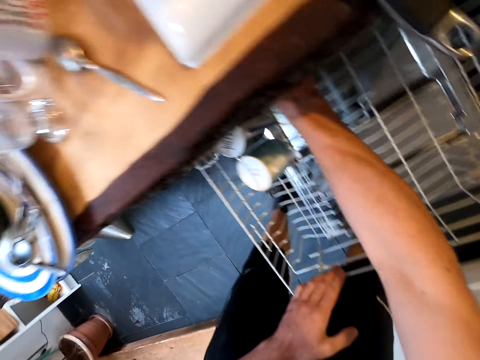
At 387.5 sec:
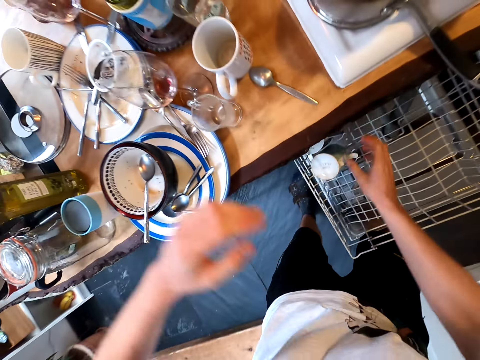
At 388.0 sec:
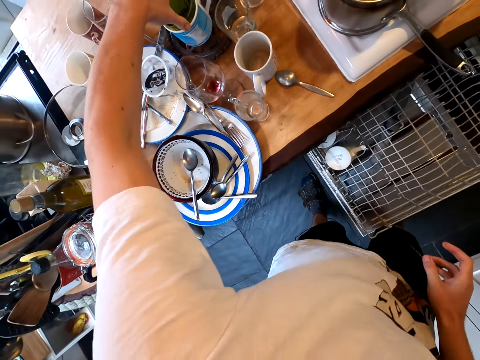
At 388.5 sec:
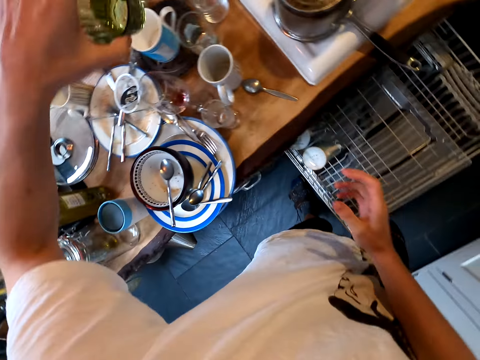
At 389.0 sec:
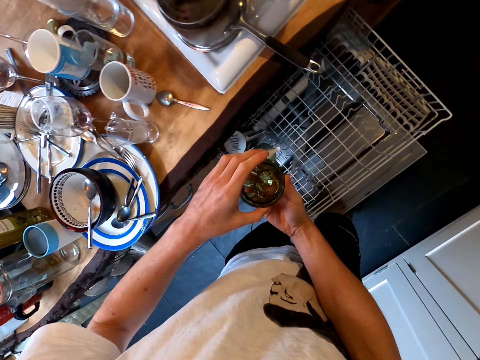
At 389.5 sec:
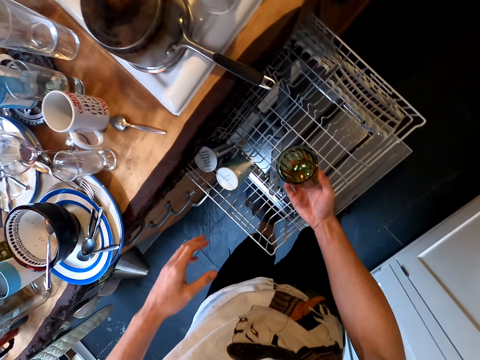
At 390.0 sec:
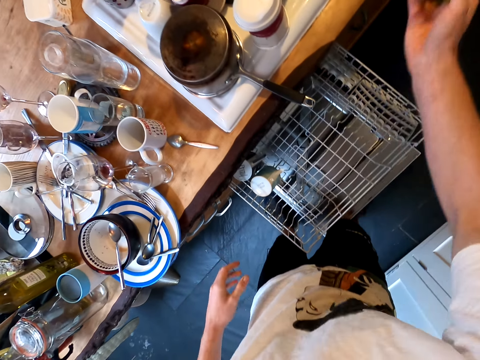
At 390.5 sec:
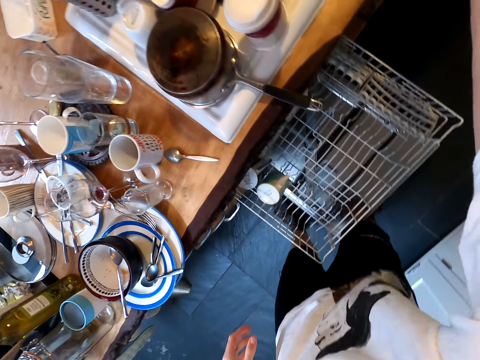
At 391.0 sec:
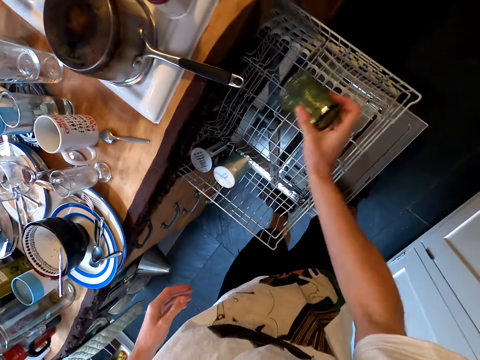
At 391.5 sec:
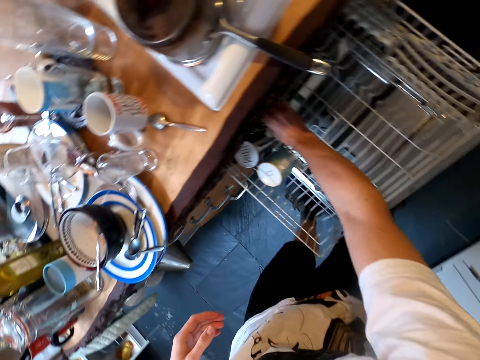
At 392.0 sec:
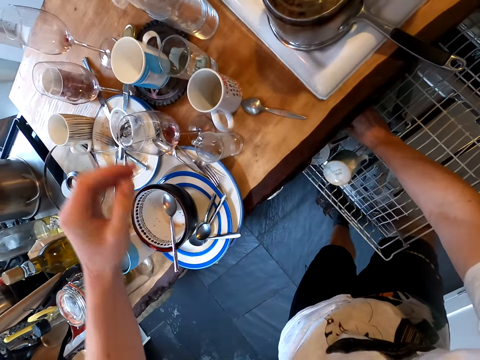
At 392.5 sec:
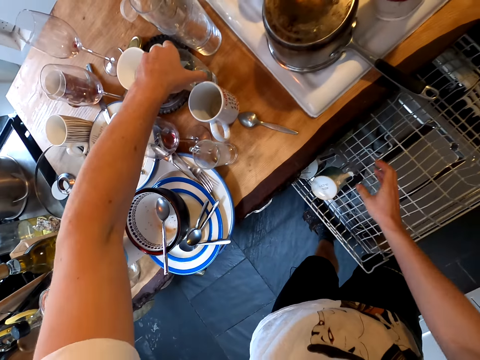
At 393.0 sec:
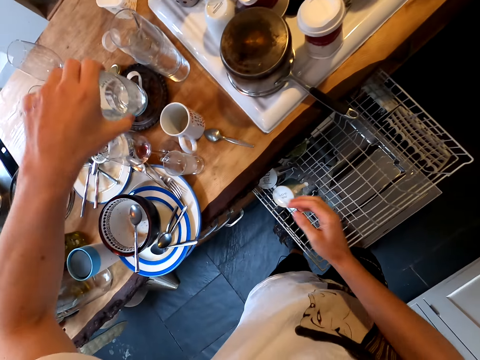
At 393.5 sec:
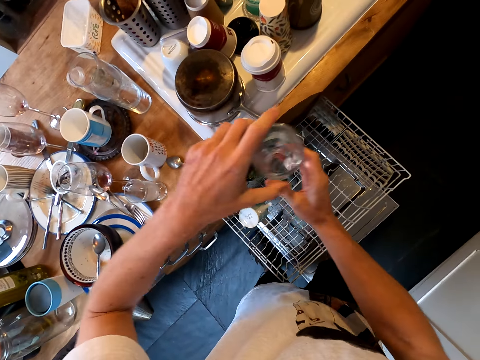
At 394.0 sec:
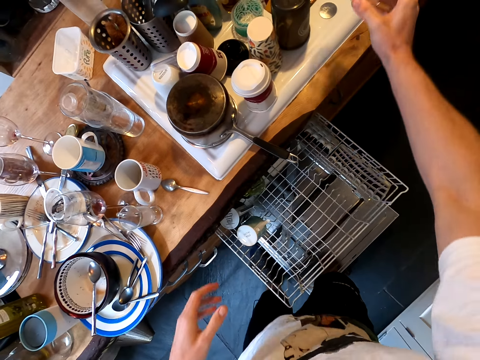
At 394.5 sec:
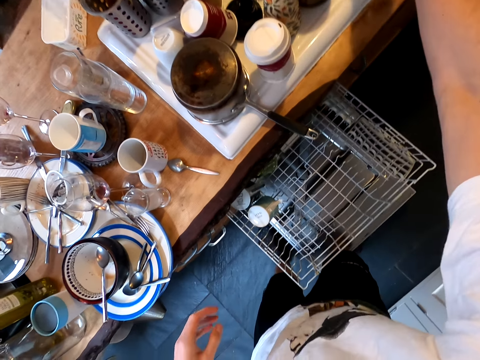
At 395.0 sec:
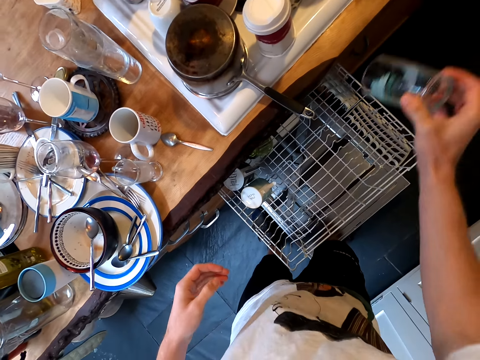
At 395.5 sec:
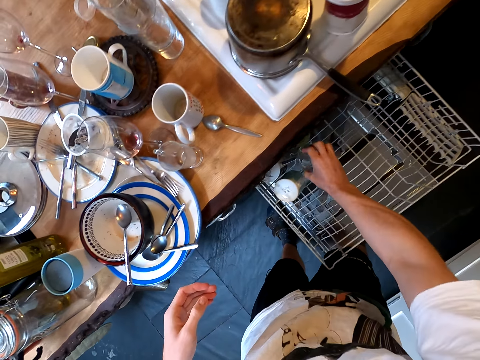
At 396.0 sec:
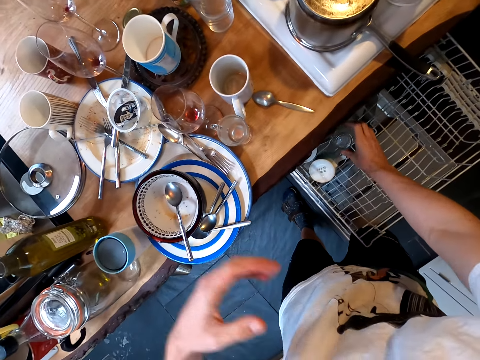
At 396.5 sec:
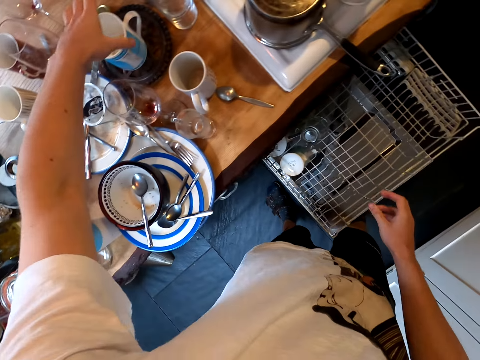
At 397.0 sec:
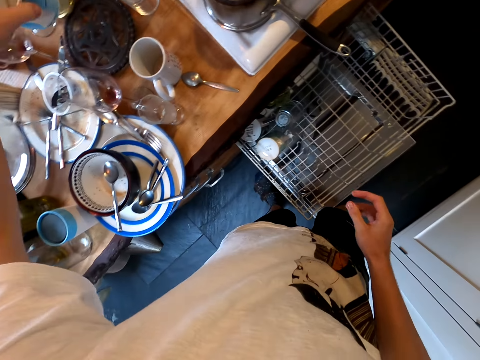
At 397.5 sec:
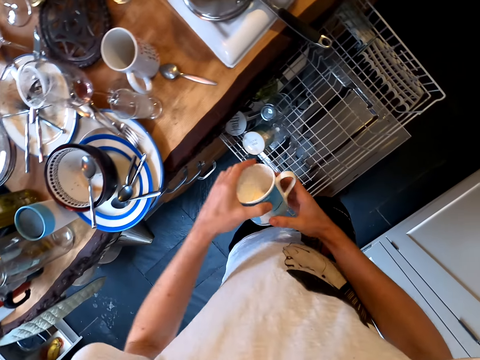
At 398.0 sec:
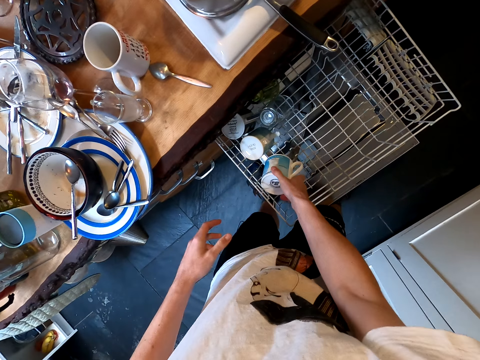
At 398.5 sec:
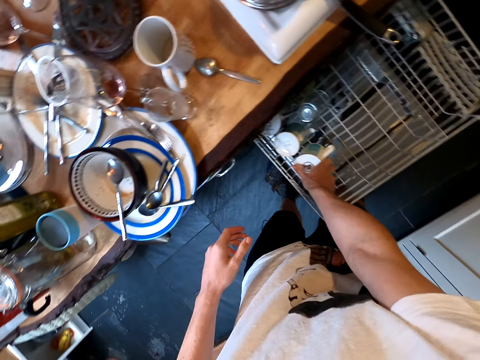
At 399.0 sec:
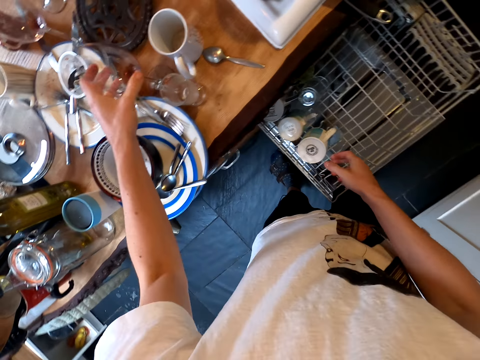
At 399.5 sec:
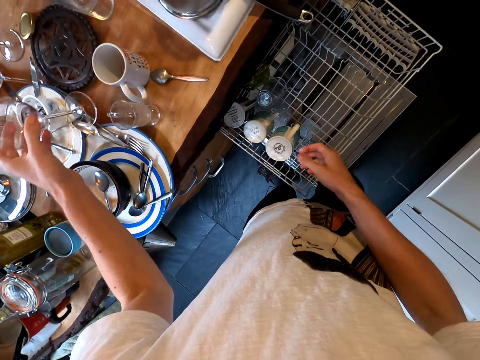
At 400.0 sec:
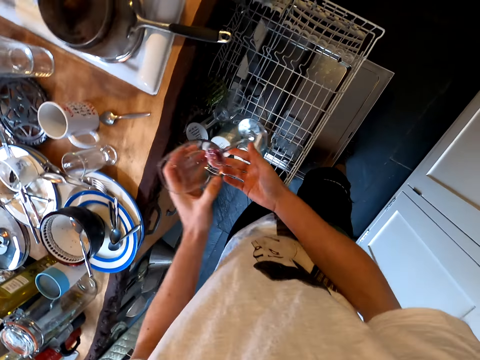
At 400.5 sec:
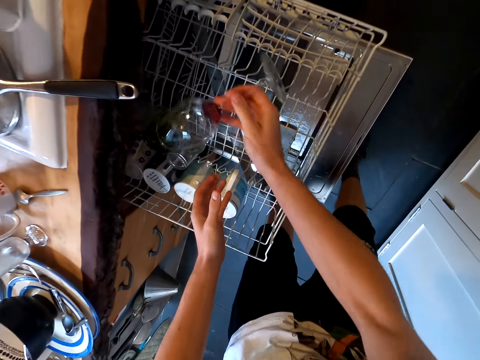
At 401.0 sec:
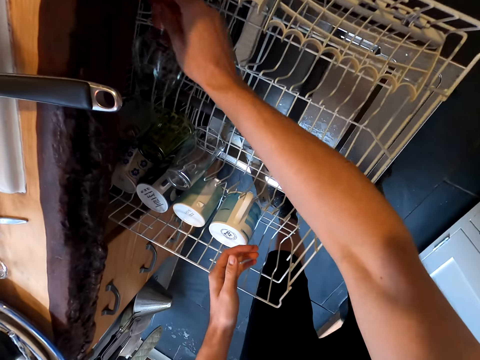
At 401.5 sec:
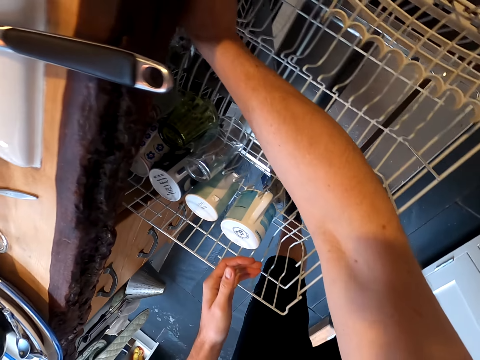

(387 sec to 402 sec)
The camera wearer puts the glass in the dishwasher. They take another glass. They hold the glass with the right hand. They raise a hand. They put the glass in the dishwasher. They take more glass from the kitchen slab. They pour water in the sink. They put the glass in the dishwasher. They take a cup from the kitchen slab. They hold the cup with the right hand. They put the cup in the dishwasher. They take a wine glass. They put the glass in the dishwasher.

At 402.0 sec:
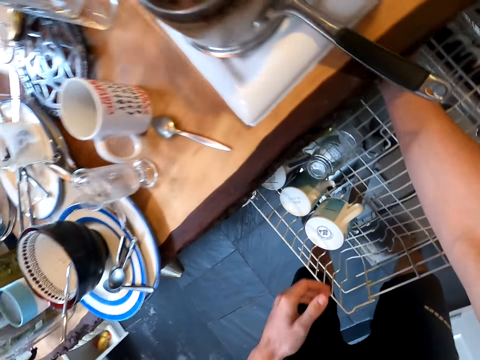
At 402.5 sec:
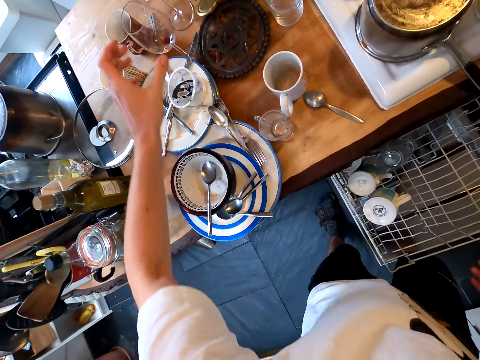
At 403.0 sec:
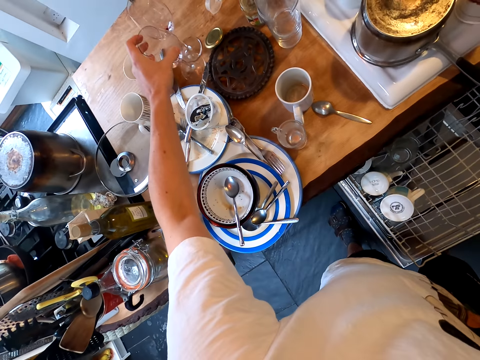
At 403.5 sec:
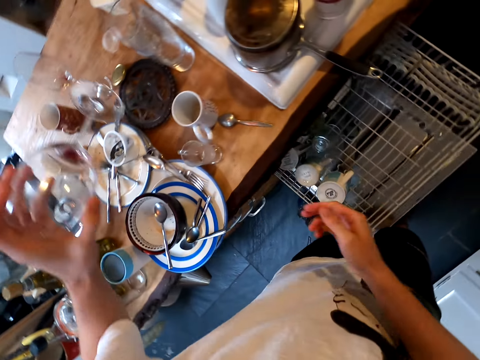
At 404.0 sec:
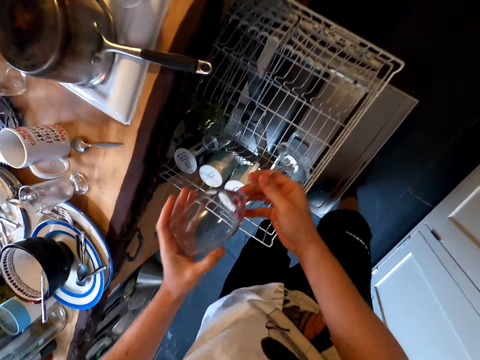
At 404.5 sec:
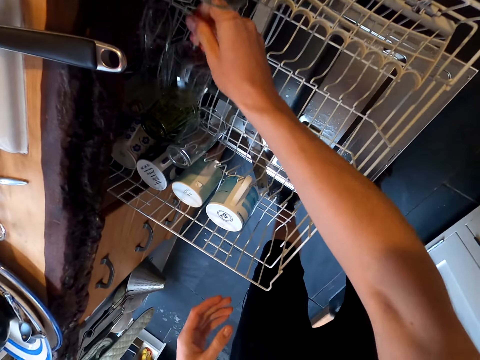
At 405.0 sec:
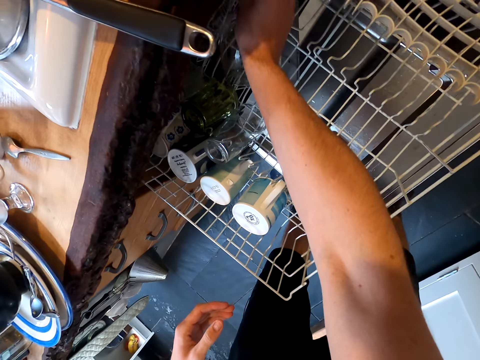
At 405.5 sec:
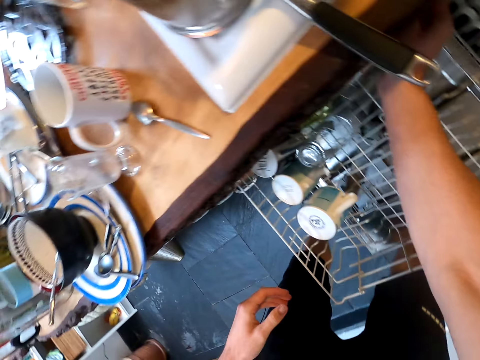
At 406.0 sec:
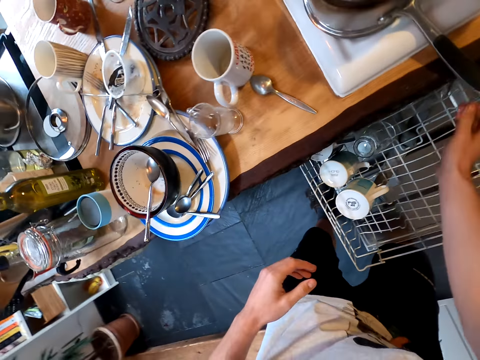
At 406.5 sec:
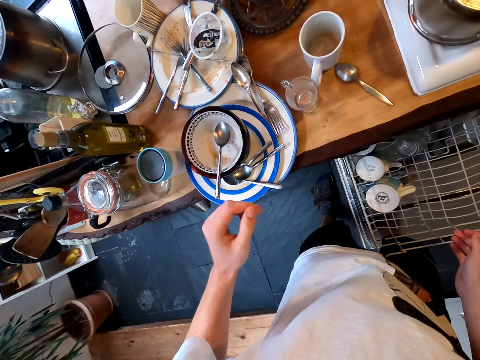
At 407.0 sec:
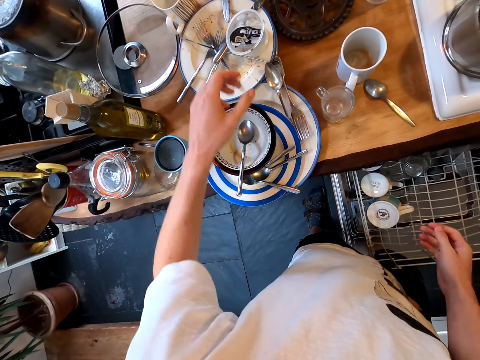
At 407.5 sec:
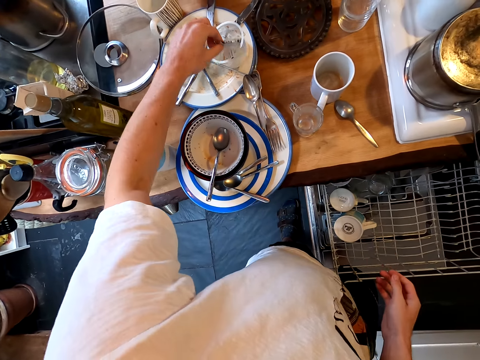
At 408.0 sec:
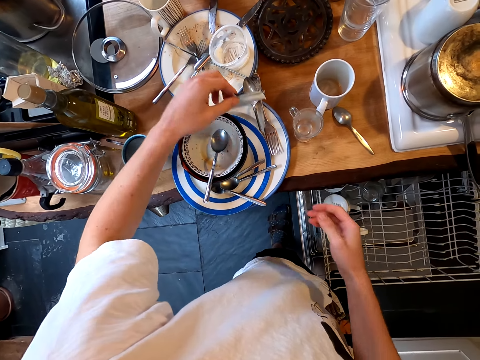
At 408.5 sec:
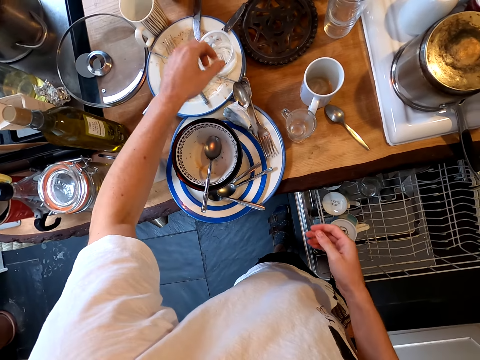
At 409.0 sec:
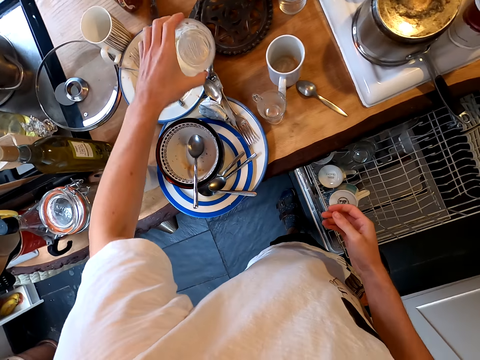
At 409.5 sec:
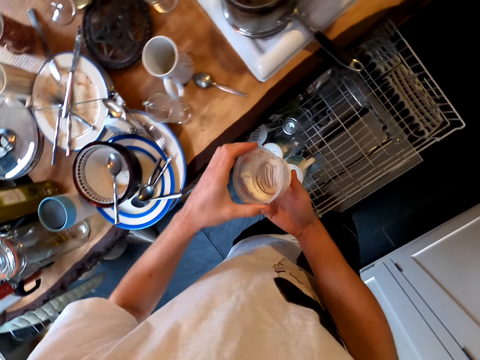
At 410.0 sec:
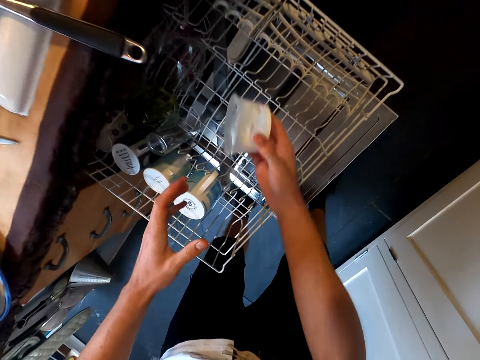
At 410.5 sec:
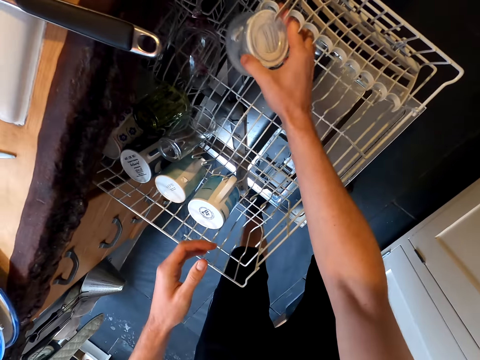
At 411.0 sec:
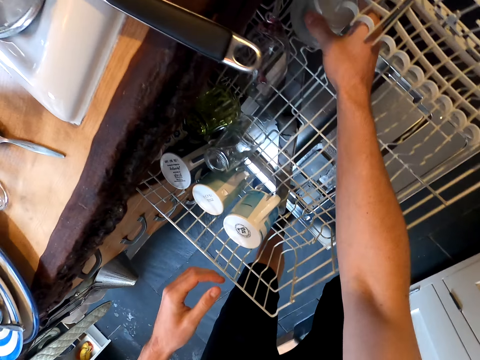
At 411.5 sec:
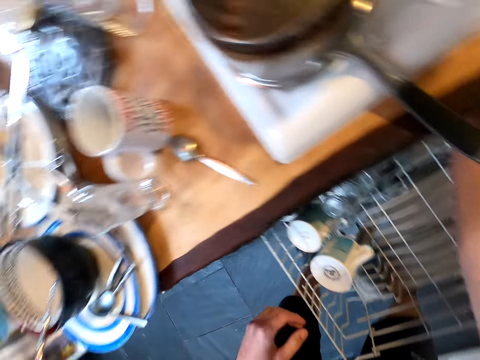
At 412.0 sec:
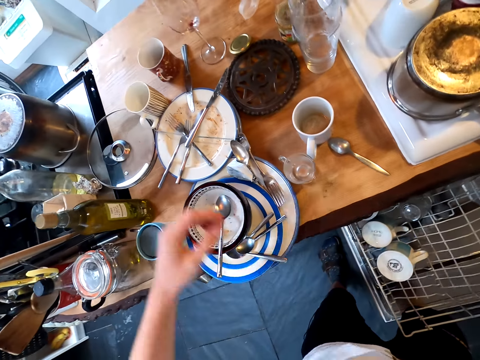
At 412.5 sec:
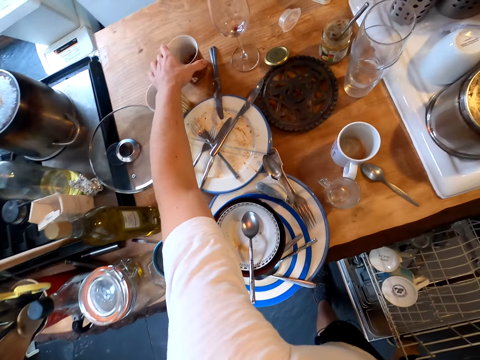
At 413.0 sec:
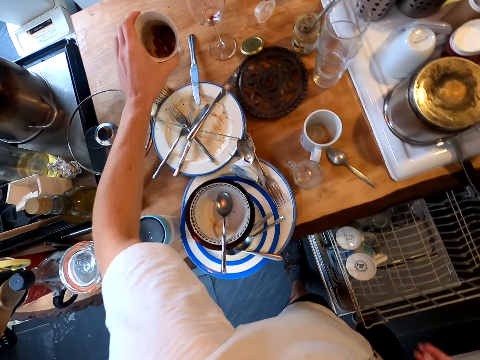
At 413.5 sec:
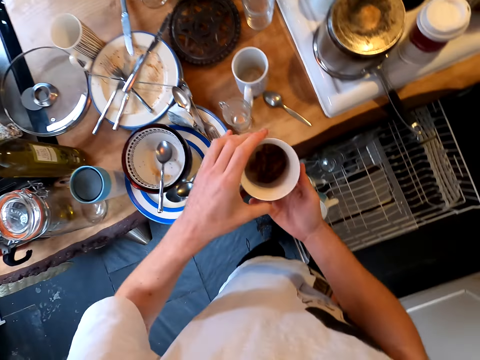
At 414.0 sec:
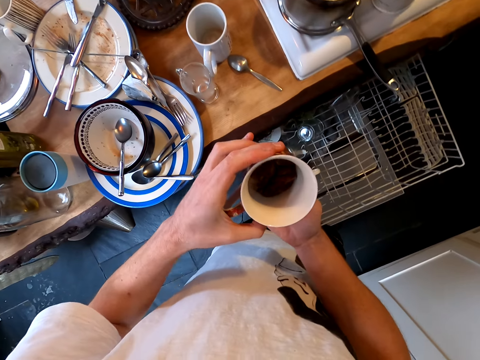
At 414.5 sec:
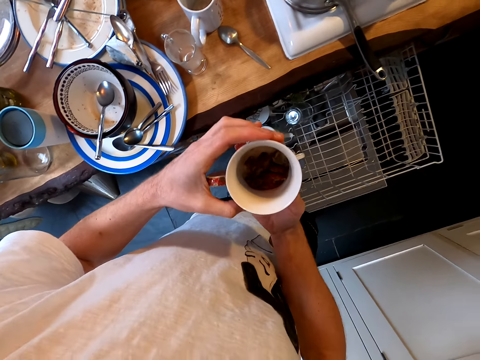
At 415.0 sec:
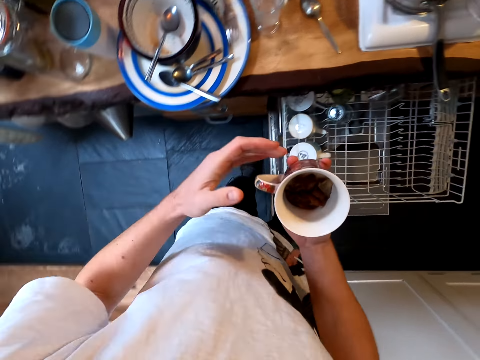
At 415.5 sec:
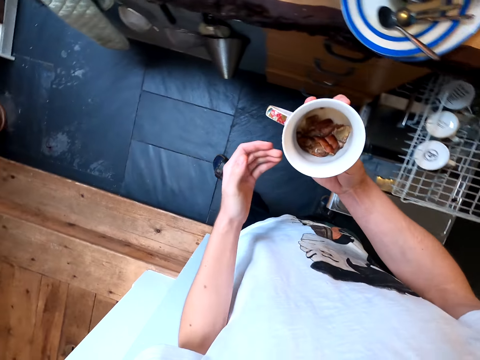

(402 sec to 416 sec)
The camera wearer takes another wine glass. They put the glass in the dishwasher. They take trash from a tin. They put the trash on a plate. They take a plastic tin. They hold the tin with the right hand. They put the tin in the dishrack. They take a cup from the kitchen slab. They look in the cup.
